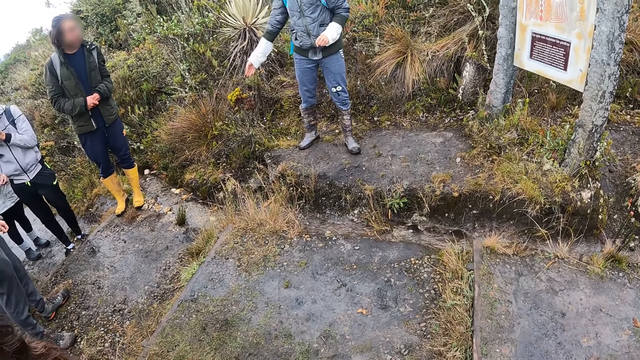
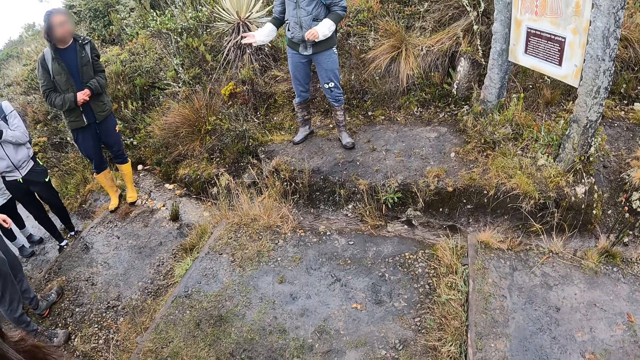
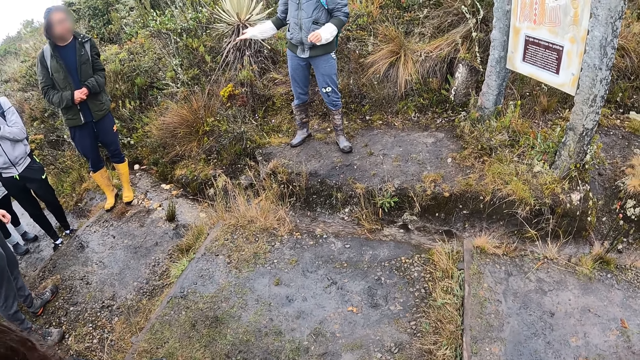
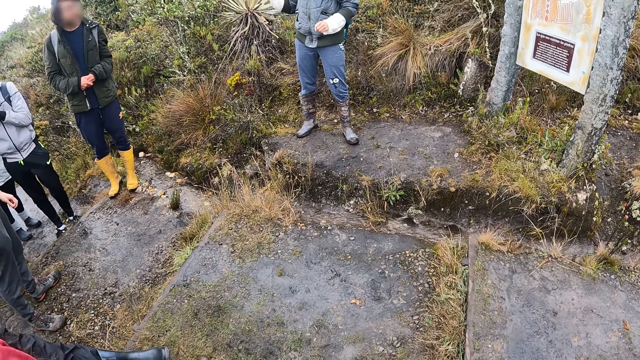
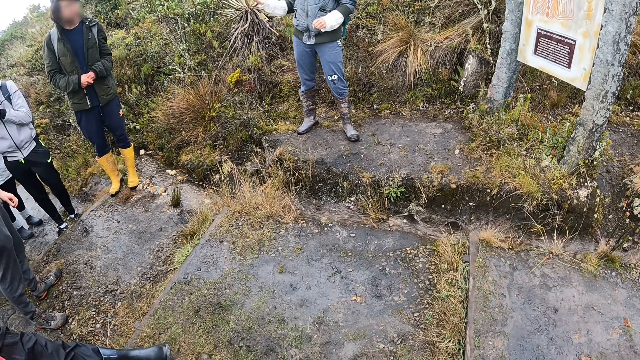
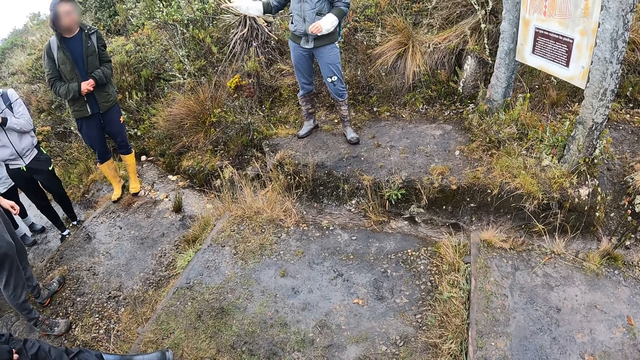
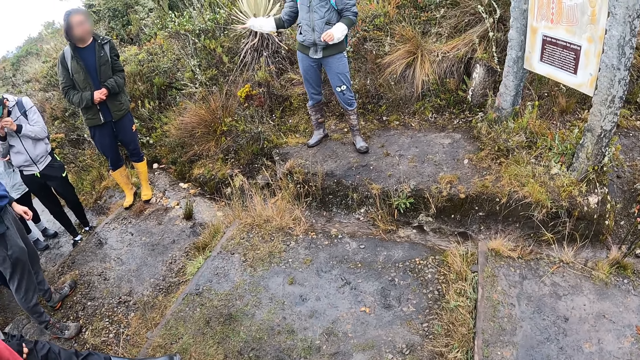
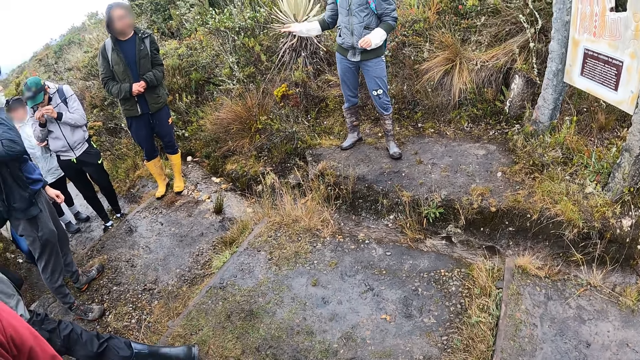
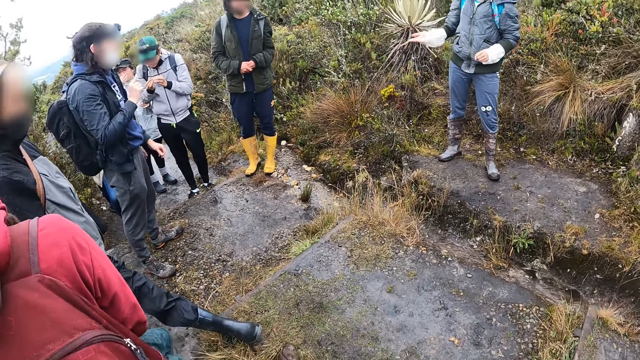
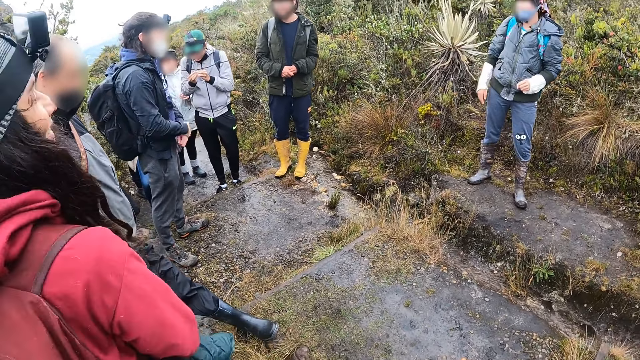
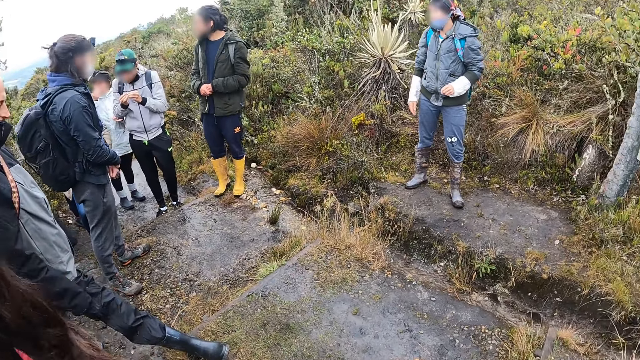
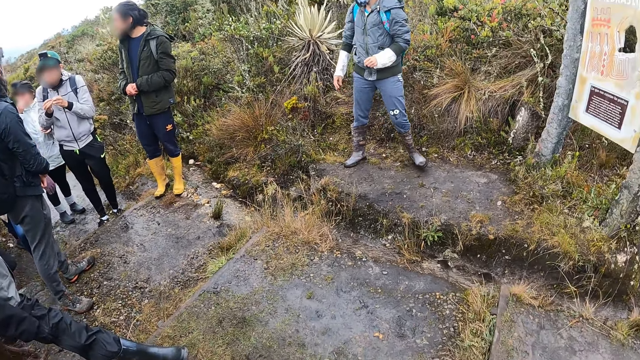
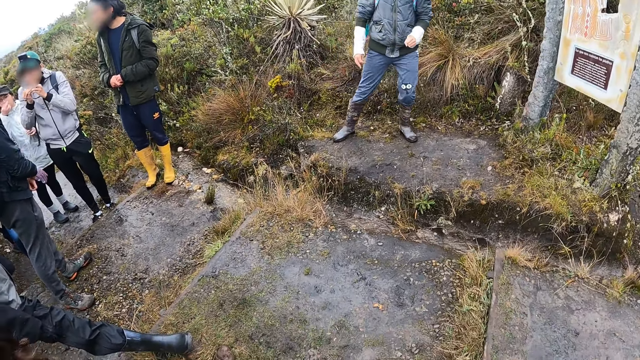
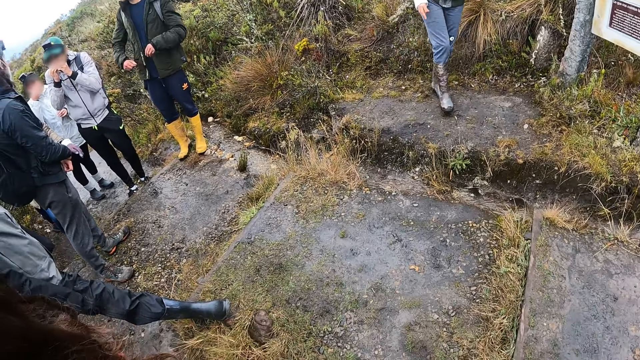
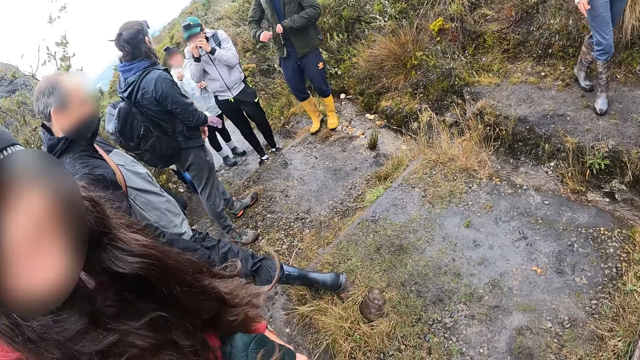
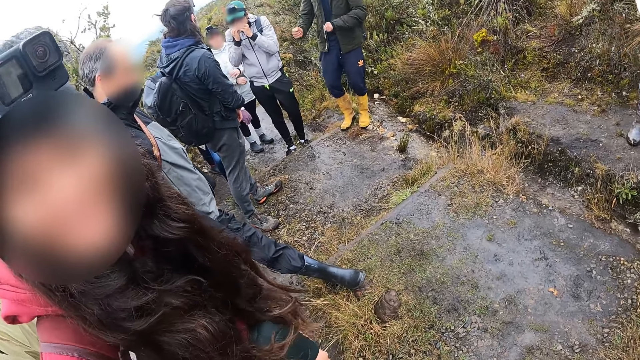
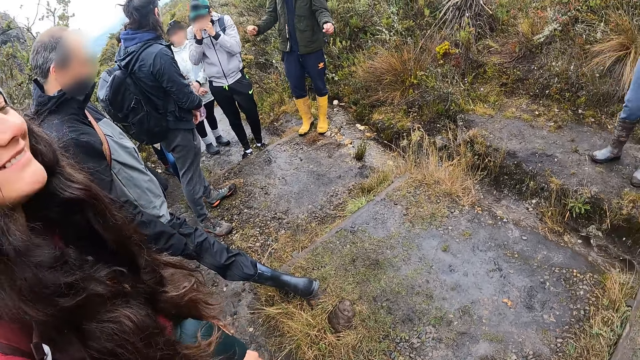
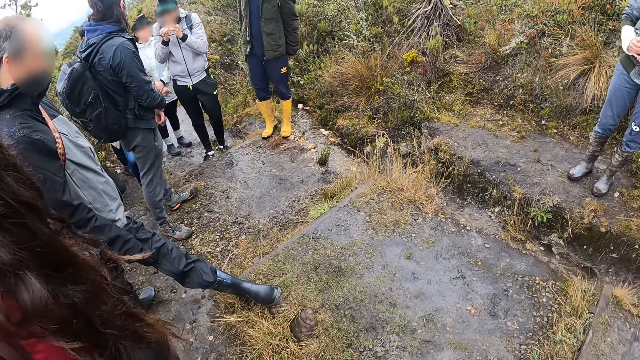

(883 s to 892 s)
A woman turns around. Another woman moves around.

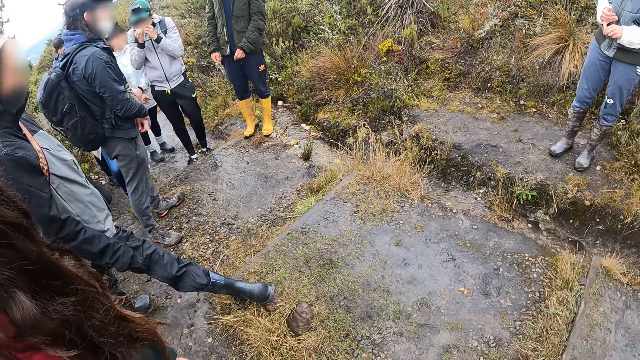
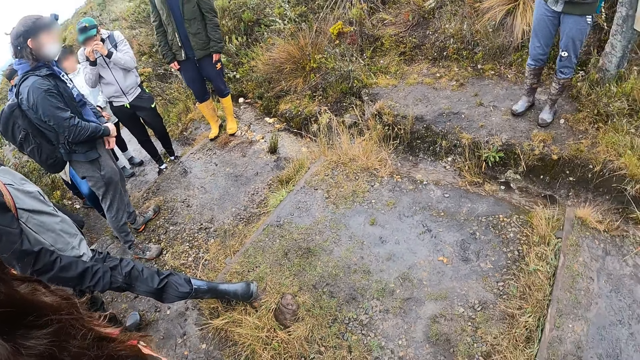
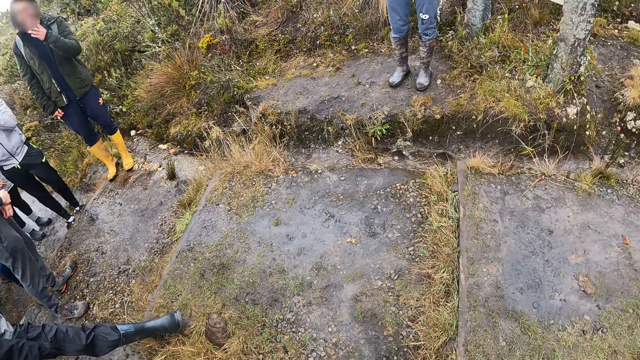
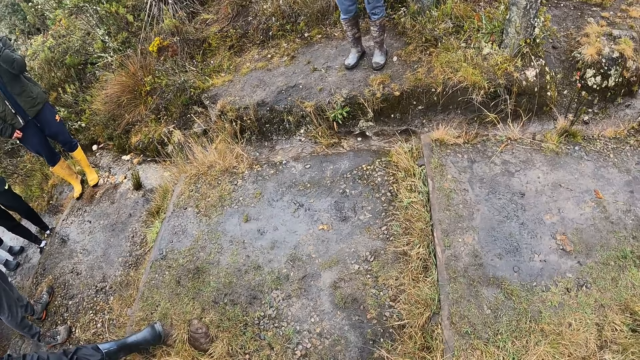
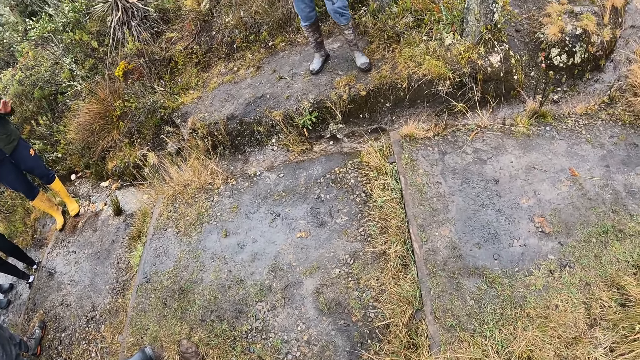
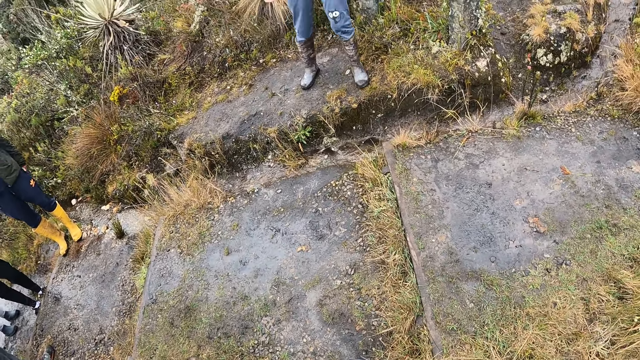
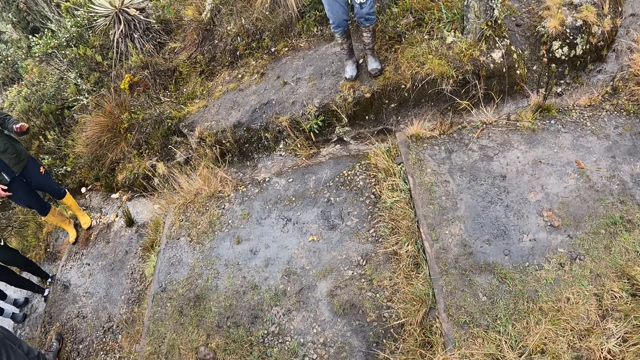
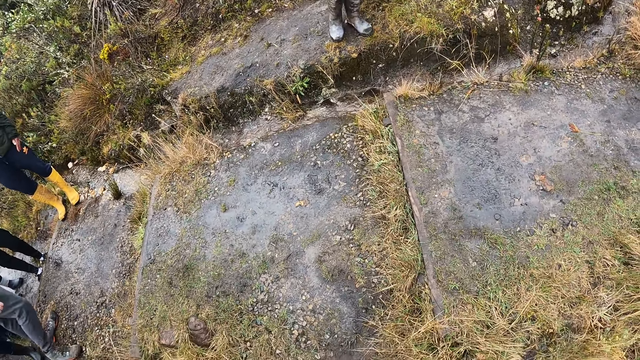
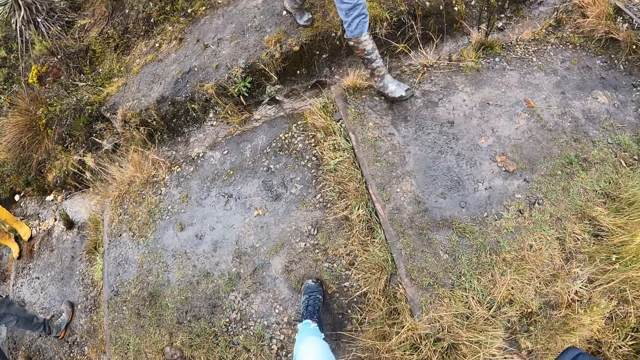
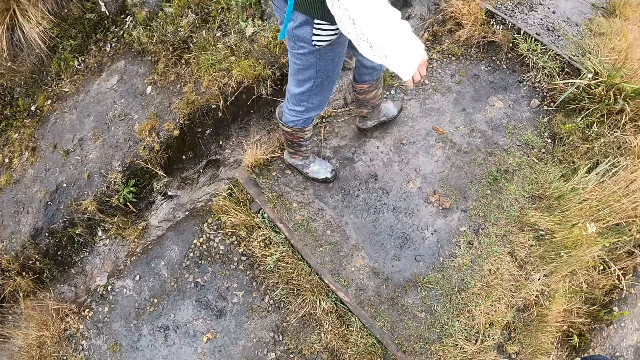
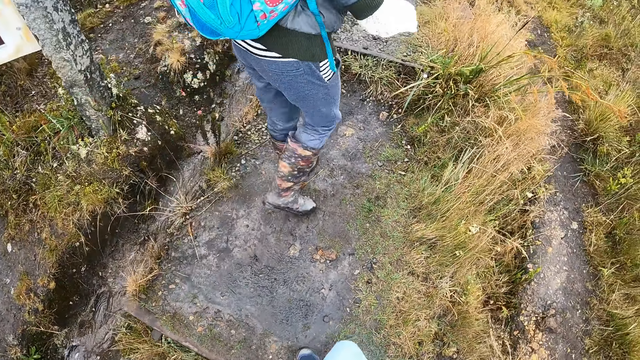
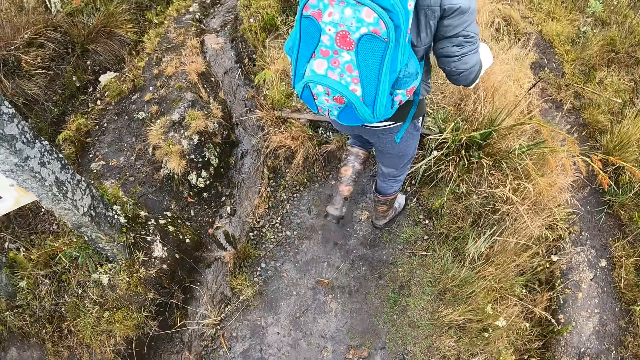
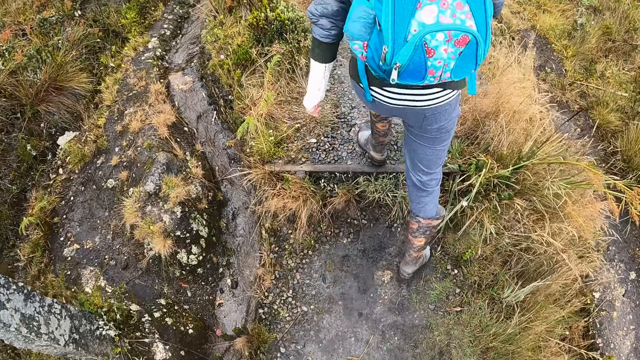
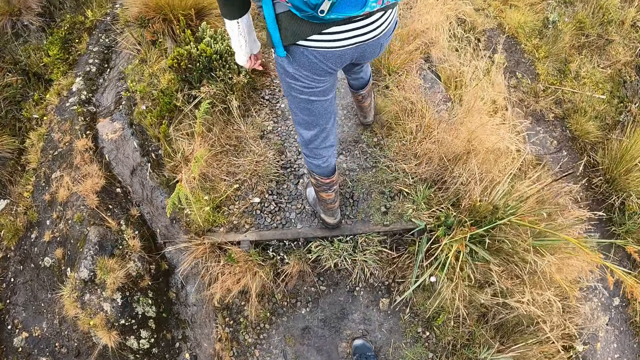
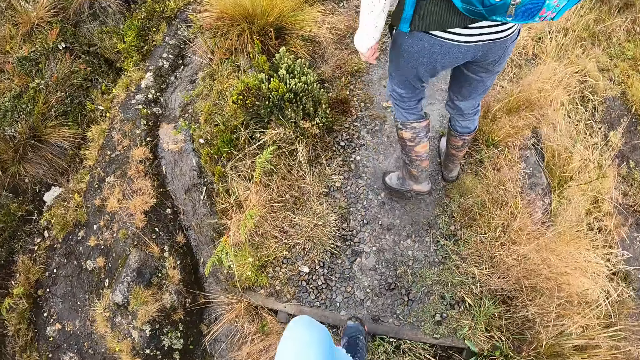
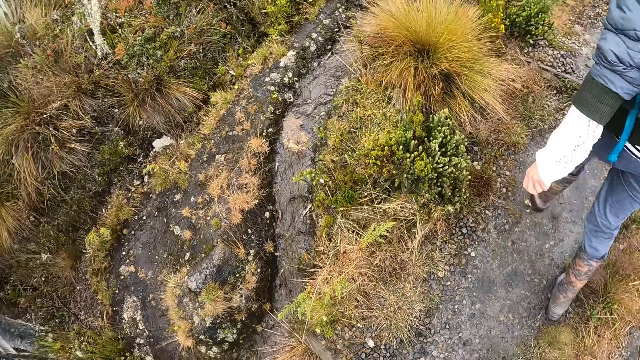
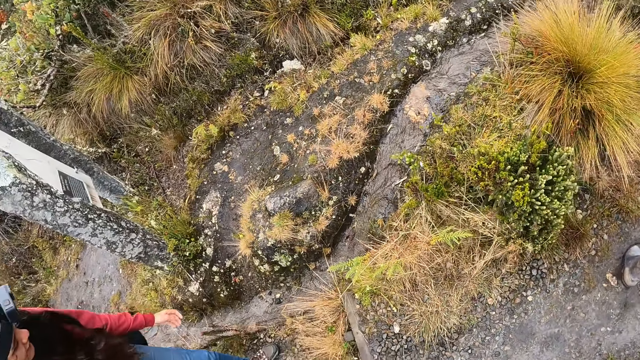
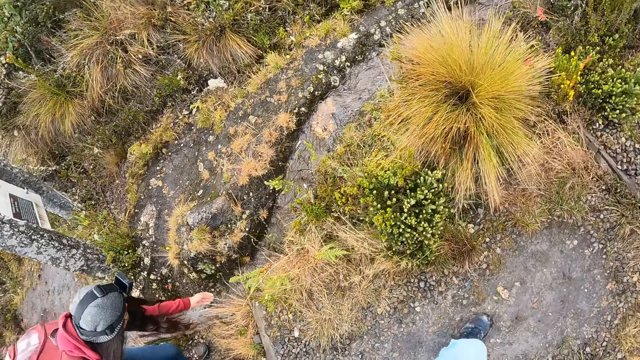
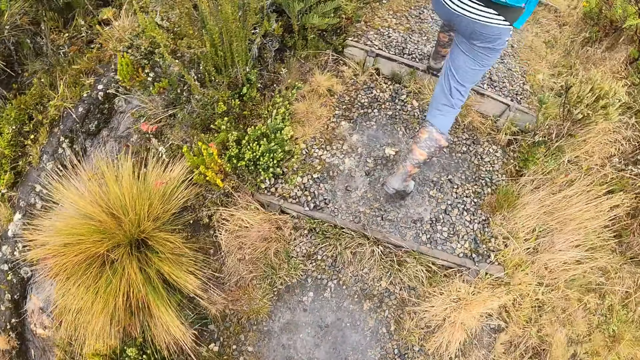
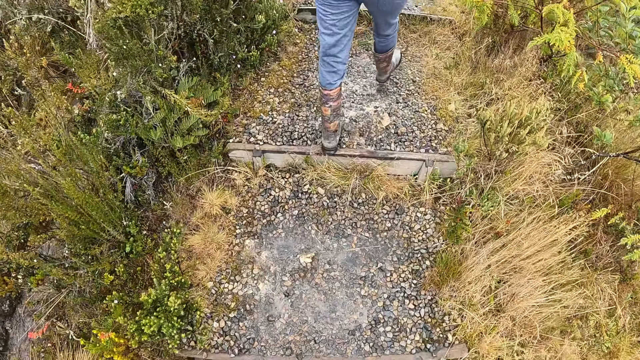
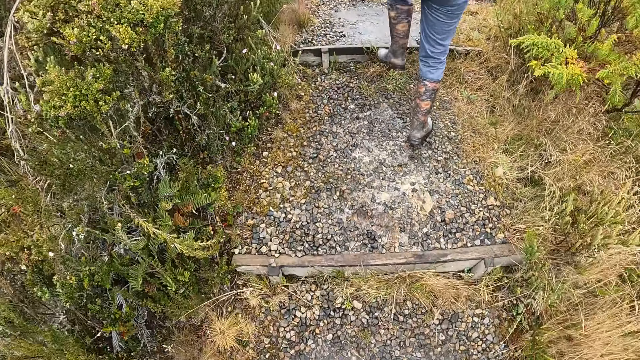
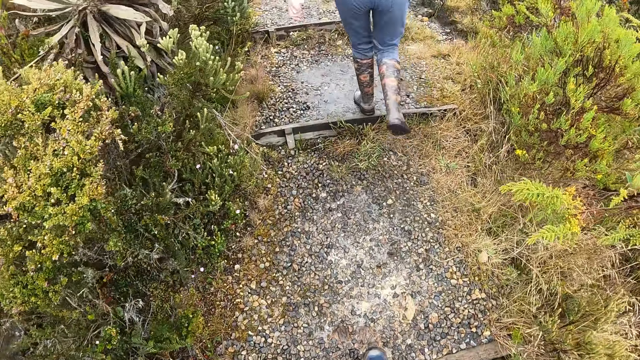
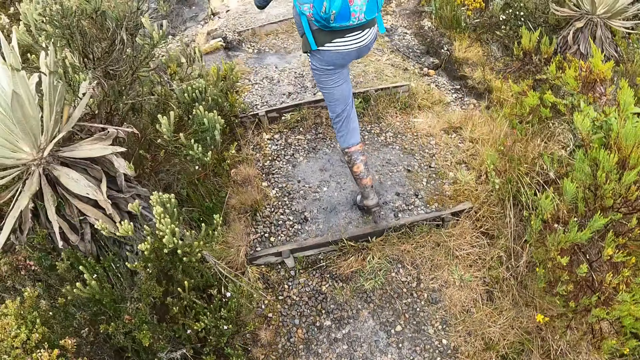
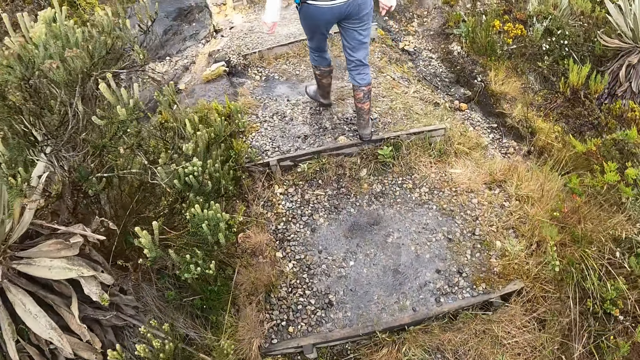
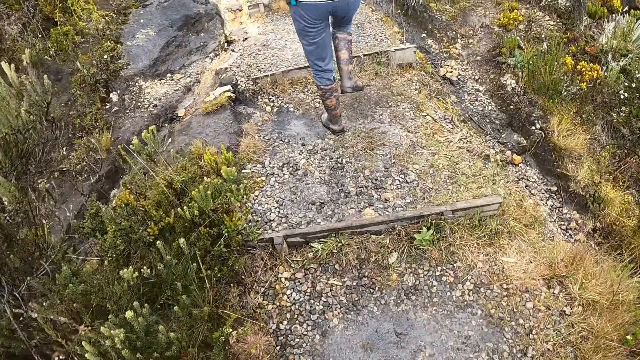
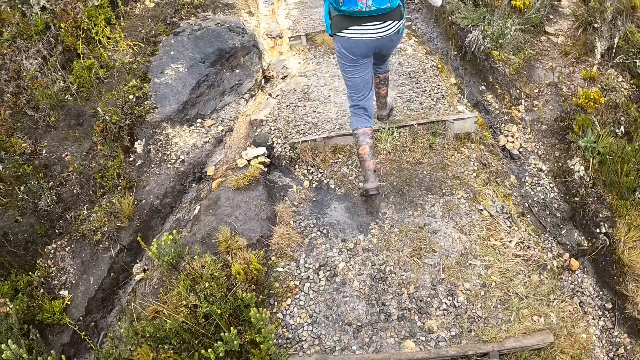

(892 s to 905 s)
A woman walks around. The camera wearer hikes on the hill. Another woman bends downwards.
